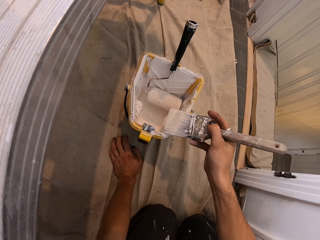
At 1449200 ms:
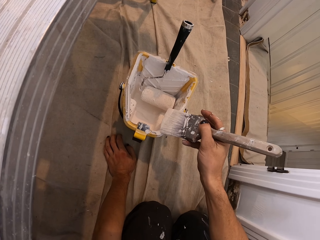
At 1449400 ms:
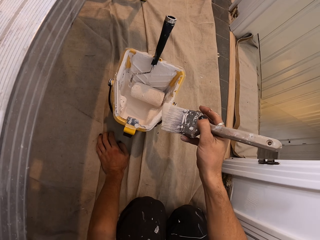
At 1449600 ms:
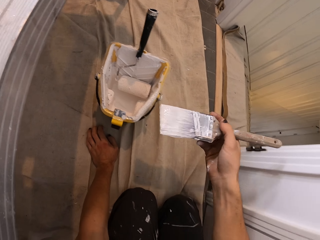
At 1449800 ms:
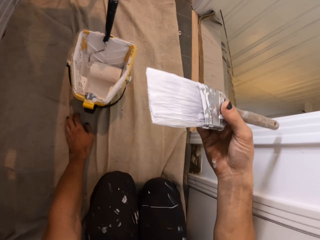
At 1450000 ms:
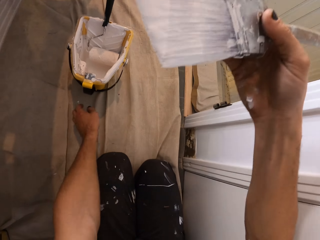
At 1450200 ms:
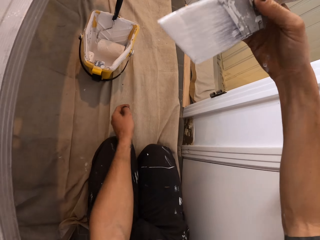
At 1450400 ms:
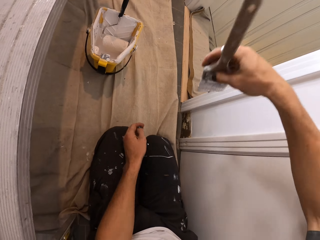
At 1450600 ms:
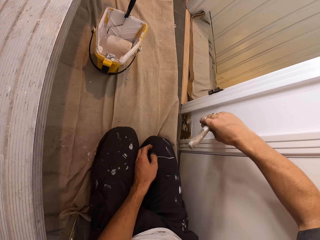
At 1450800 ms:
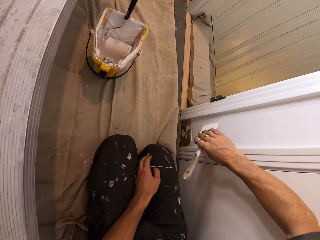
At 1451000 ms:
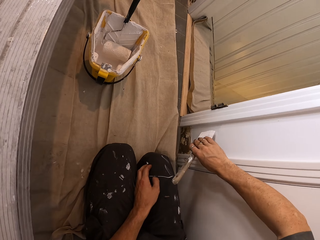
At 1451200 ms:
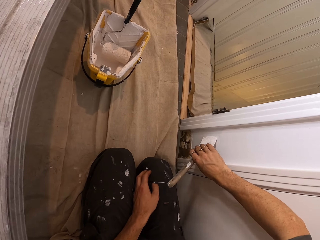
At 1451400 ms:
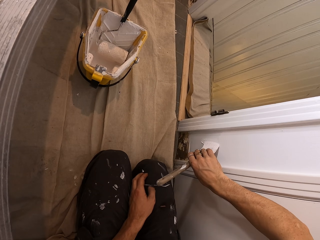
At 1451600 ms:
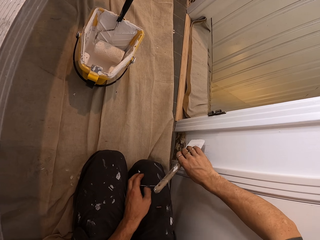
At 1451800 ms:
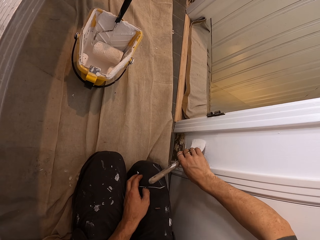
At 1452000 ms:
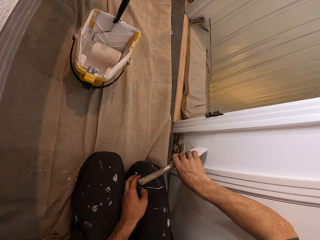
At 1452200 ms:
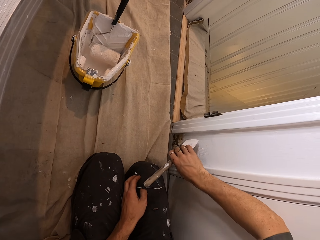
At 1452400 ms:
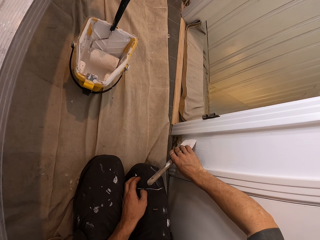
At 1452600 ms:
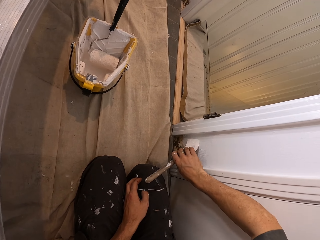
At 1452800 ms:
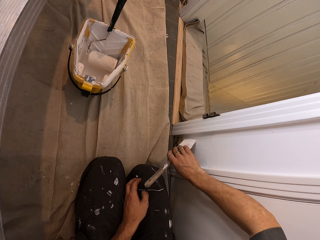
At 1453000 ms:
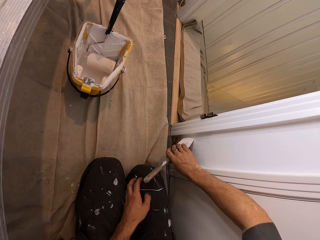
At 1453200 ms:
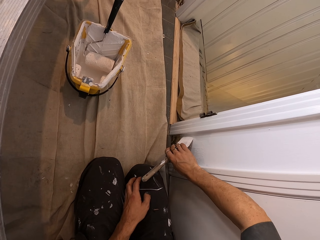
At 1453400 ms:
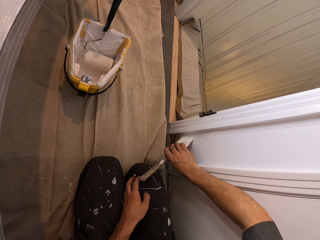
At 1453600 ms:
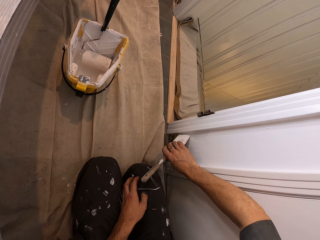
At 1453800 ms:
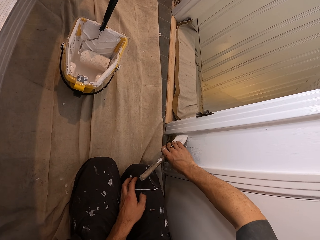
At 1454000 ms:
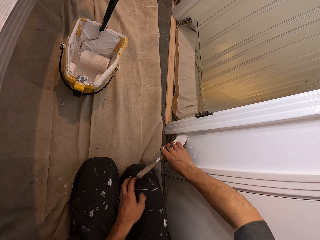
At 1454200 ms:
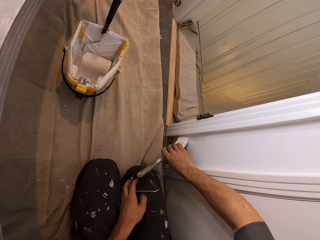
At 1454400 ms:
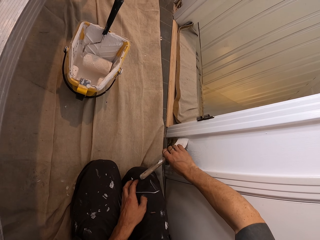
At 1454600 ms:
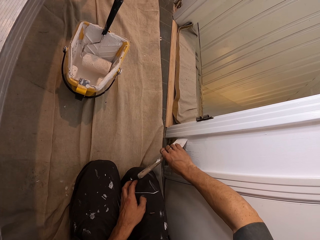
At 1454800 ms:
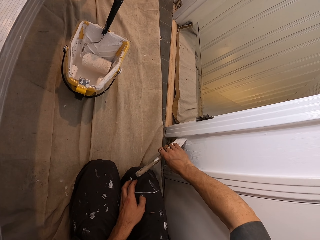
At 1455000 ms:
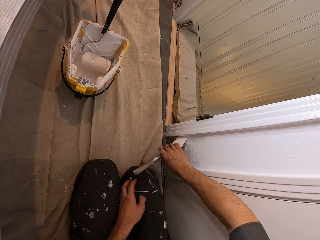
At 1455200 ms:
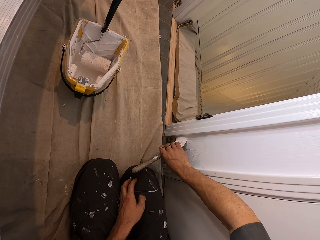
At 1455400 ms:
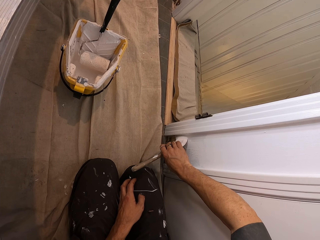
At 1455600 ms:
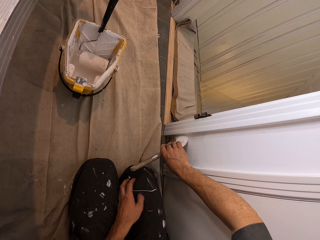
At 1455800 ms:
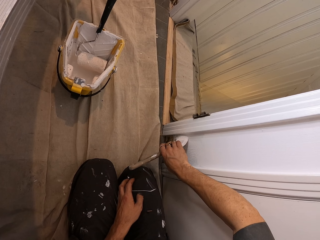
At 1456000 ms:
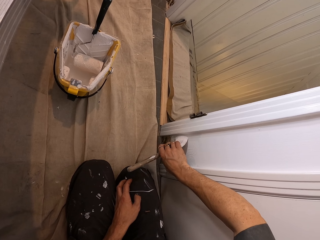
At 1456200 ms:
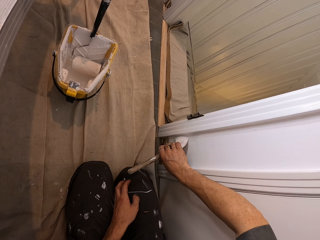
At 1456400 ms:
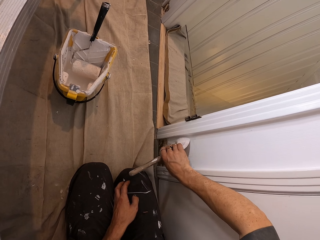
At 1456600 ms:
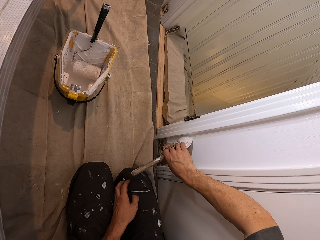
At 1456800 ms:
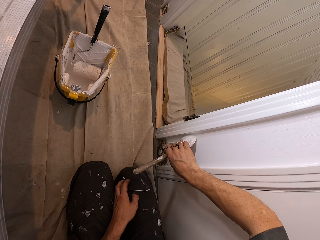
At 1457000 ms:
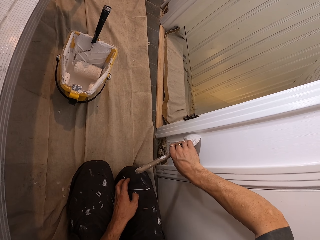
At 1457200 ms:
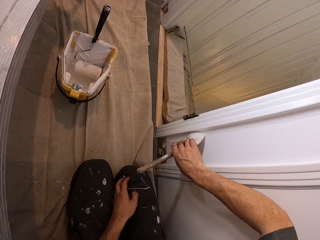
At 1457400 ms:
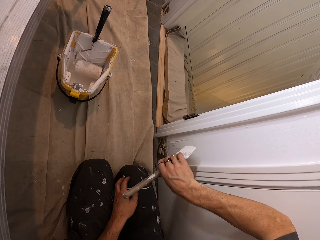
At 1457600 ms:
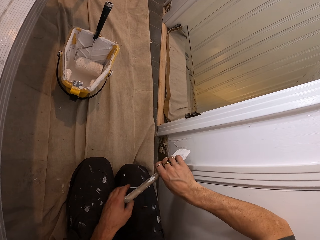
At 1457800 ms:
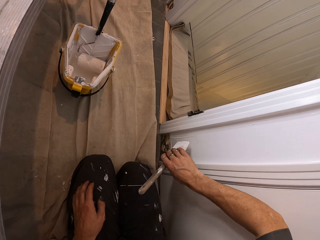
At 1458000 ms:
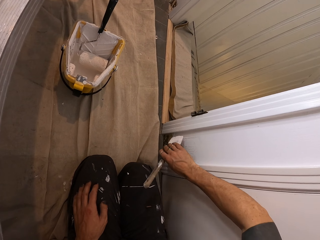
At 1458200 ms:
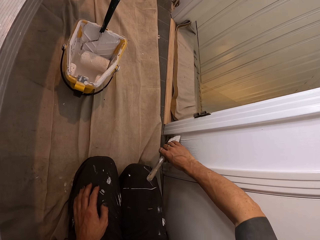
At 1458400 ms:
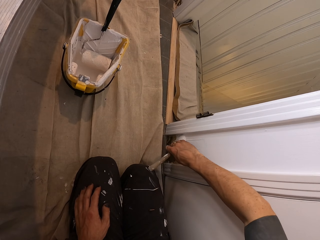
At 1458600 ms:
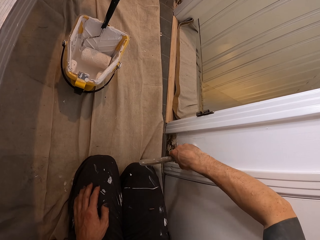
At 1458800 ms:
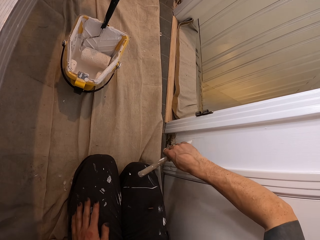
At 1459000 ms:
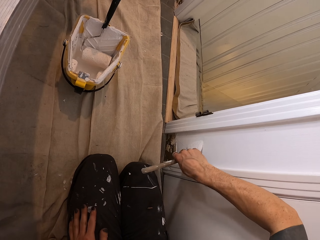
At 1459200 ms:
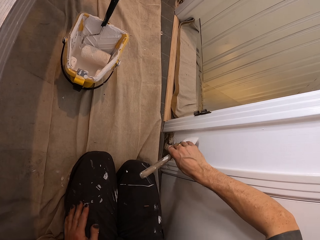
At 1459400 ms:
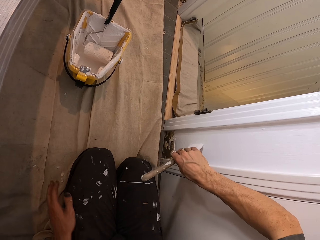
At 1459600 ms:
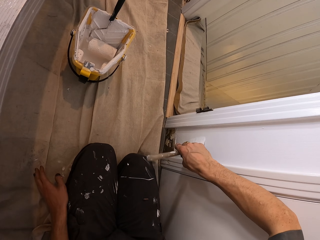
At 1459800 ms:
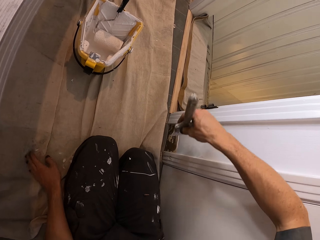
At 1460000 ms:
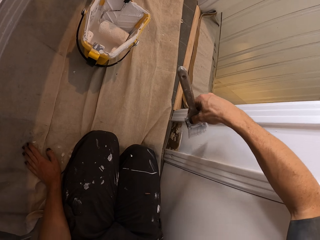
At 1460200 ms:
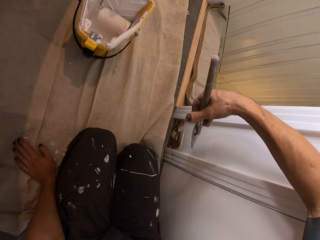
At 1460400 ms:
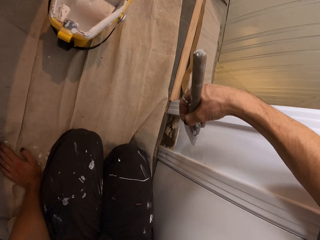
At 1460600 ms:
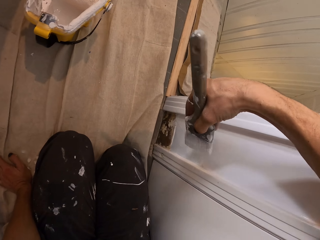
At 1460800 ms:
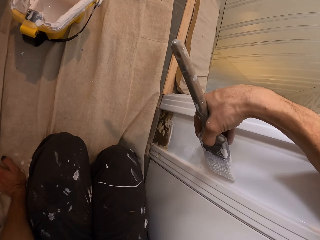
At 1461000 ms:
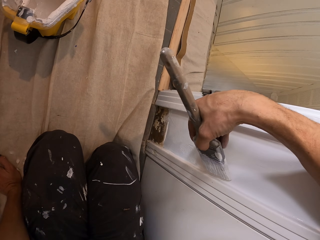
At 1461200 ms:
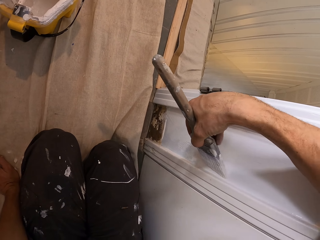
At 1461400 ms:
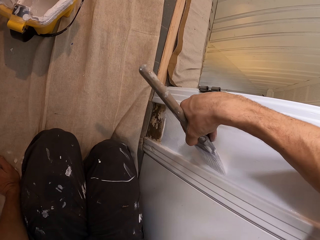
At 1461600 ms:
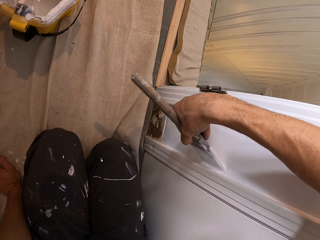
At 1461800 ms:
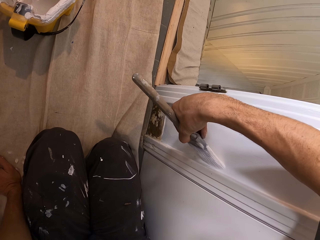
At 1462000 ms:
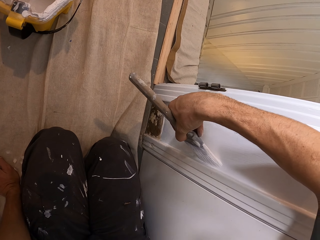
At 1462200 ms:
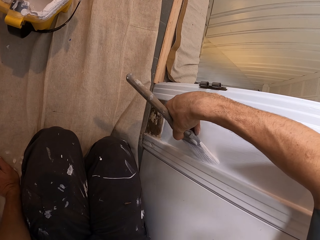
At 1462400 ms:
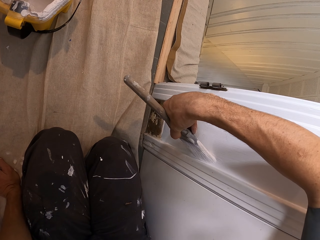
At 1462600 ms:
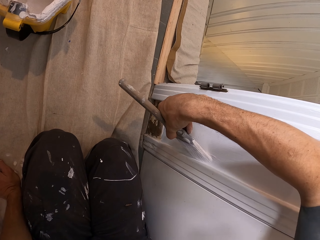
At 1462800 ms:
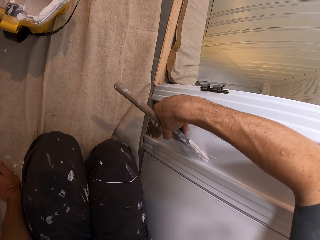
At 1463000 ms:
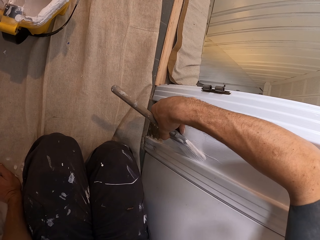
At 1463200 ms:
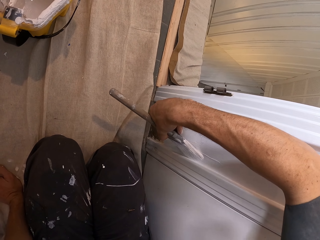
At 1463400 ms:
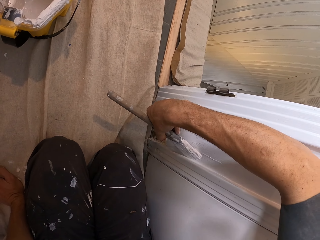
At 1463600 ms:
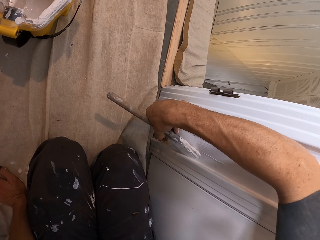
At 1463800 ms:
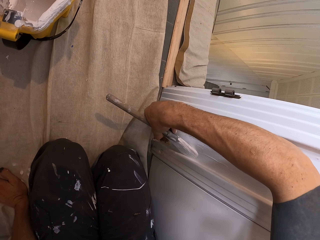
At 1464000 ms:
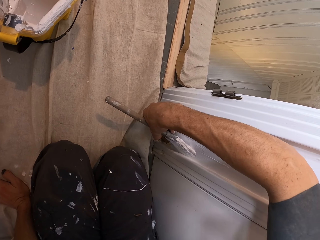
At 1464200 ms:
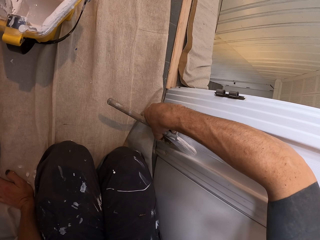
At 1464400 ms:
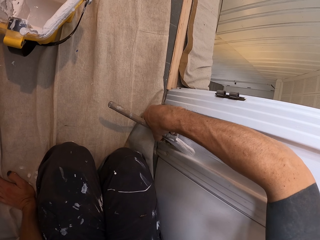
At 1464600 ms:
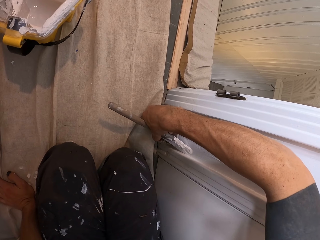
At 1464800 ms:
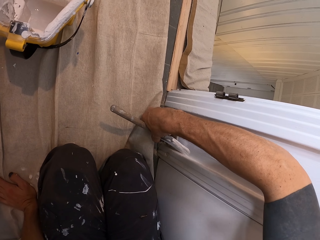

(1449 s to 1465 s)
The camera wearer rubs the paintbrush on the bucket of paint with his right hand. He paints the wall with the paintbrush in his right hand. He moves his hand. He moves his hand again. He paints. He puts his hand down. He paints.

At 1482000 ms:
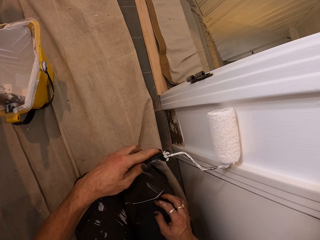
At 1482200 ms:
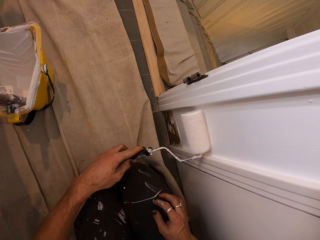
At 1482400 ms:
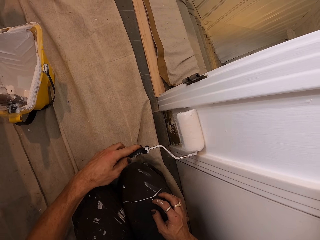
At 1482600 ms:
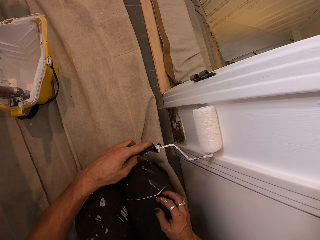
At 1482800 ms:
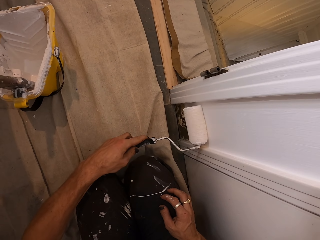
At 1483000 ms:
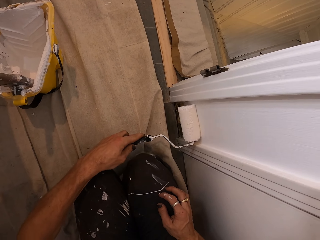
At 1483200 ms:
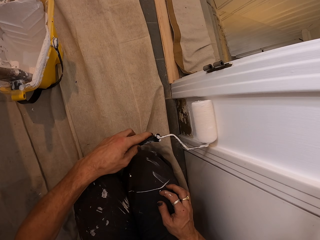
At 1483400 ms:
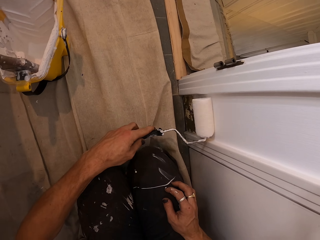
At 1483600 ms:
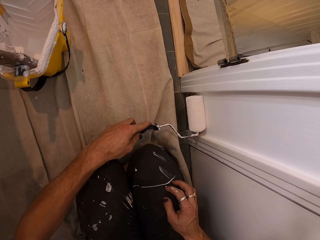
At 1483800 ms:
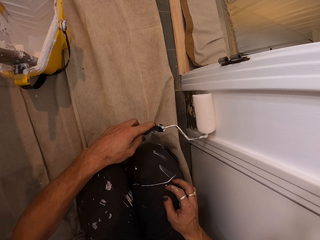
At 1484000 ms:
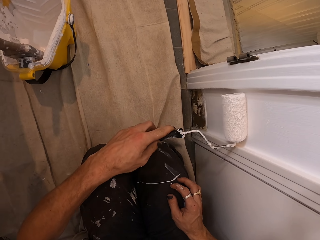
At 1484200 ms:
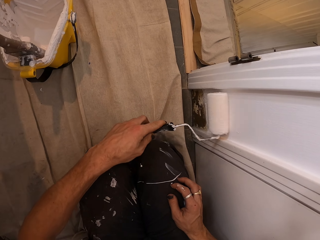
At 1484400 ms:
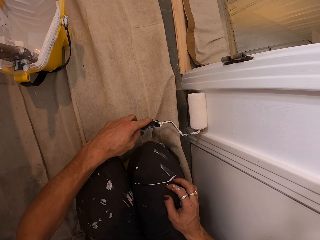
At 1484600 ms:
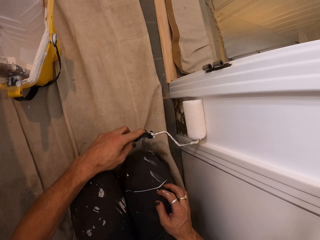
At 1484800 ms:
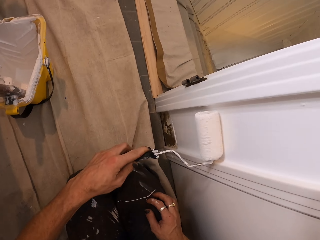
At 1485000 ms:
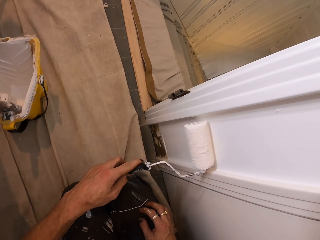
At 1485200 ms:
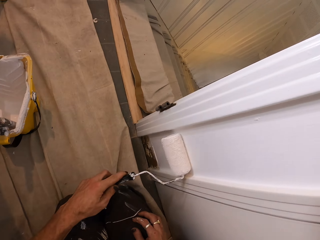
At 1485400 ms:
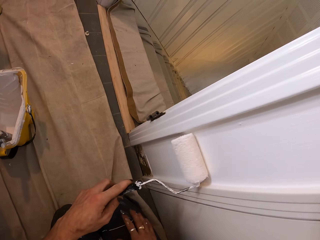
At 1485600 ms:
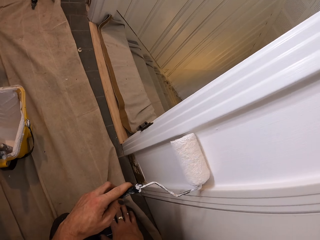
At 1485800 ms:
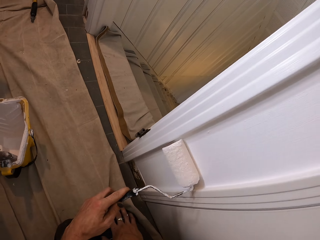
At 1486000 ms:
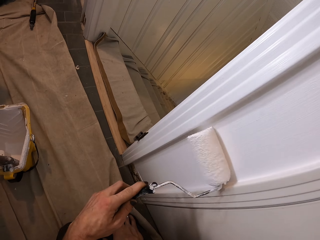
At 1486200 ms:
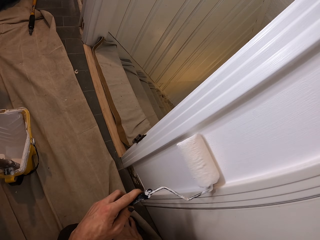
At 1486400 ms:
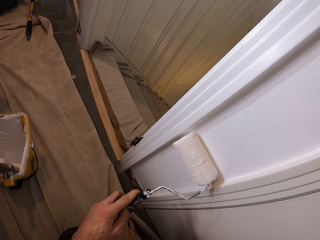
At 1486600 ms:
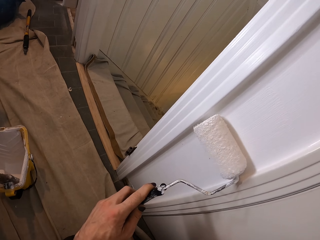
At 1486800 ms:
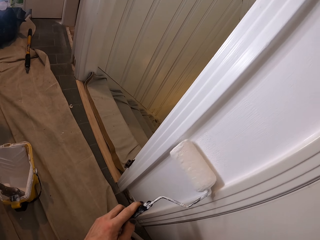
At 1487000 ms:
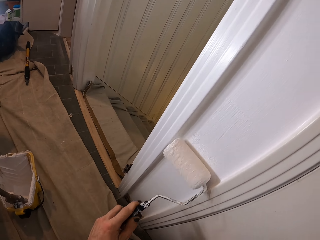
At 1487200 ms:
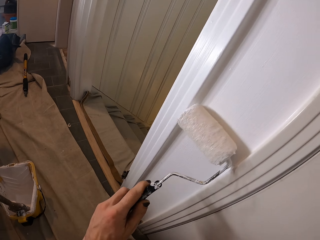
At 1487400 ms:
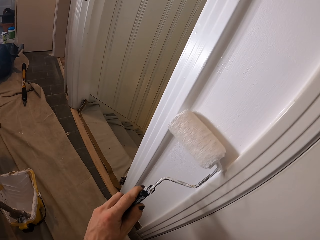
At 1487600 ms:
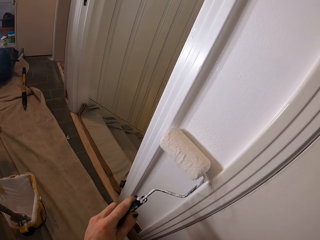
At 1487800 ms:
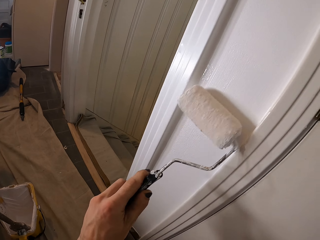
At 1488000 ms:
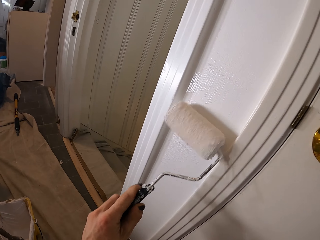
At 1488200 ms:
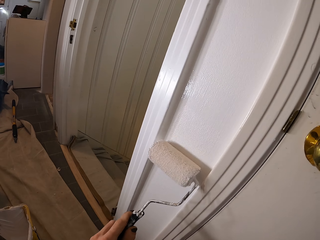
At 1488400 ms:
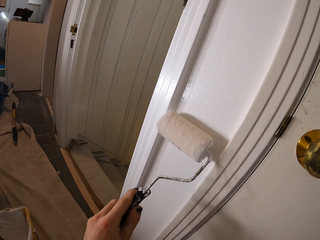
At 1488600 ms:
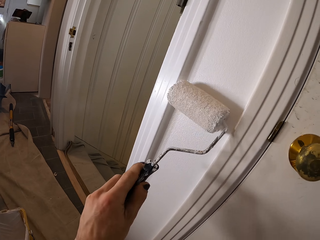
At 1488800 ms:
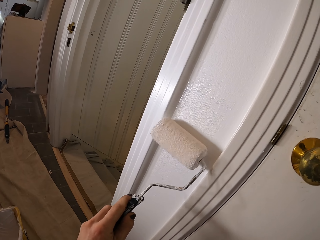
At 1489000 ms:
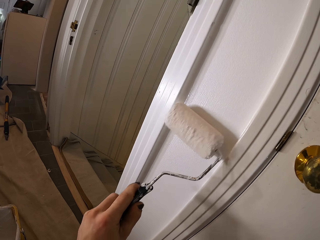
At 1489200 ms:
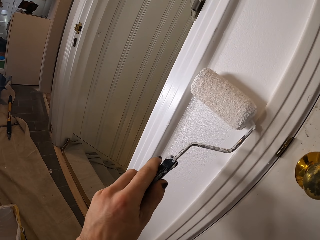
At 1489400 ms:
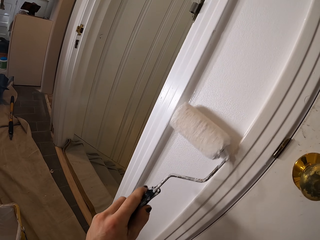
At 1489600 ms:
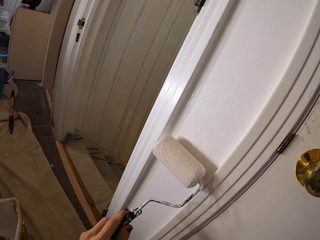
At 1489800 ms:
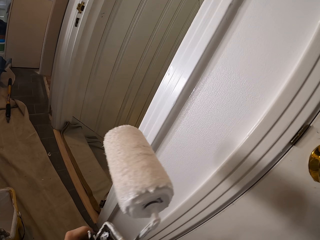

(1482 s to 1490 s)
The camera wearer paints.
